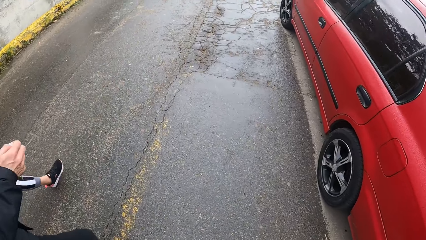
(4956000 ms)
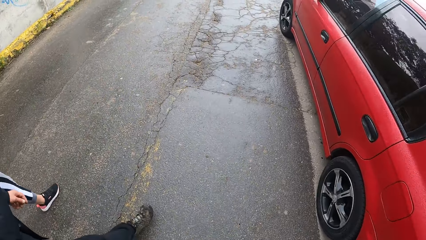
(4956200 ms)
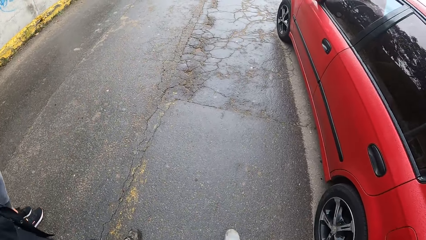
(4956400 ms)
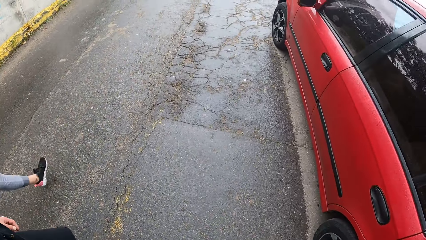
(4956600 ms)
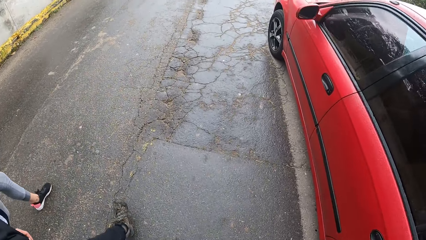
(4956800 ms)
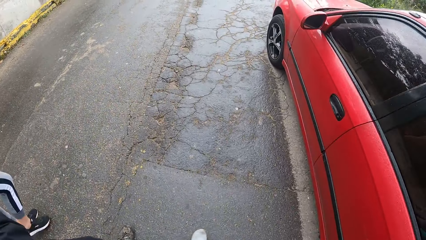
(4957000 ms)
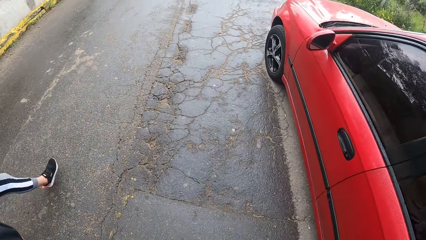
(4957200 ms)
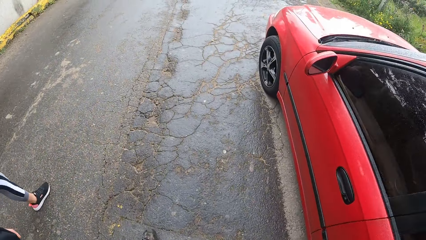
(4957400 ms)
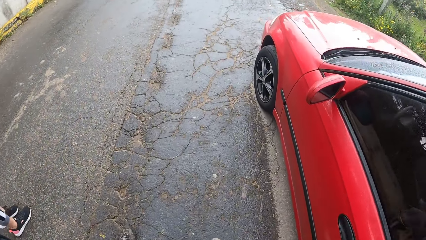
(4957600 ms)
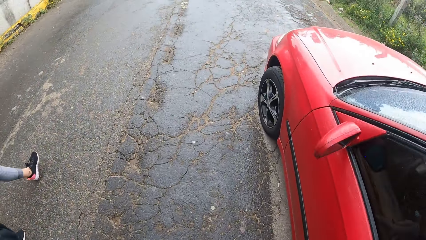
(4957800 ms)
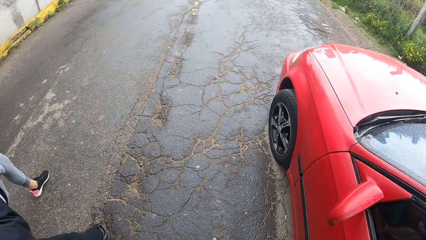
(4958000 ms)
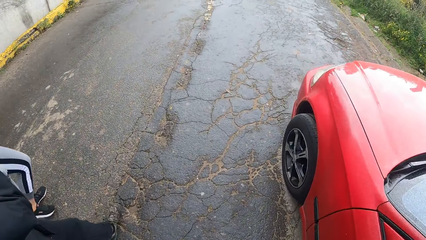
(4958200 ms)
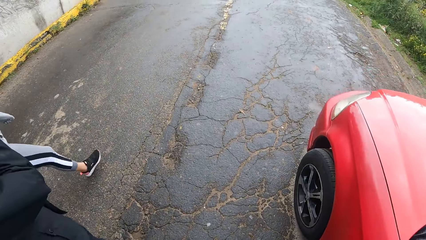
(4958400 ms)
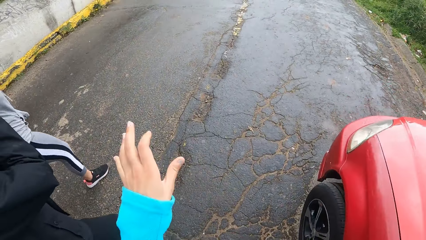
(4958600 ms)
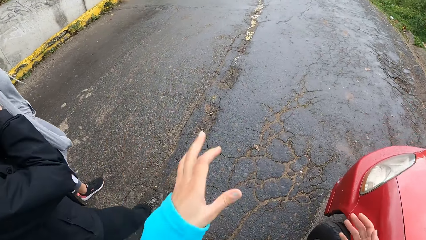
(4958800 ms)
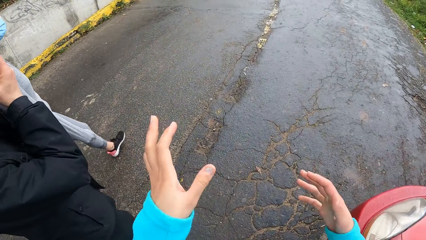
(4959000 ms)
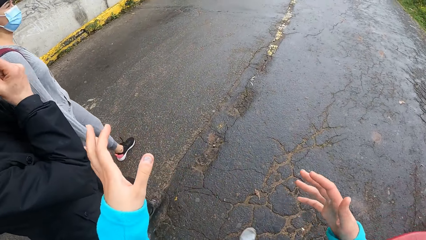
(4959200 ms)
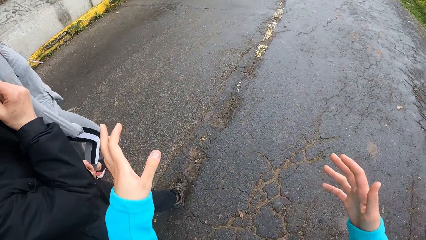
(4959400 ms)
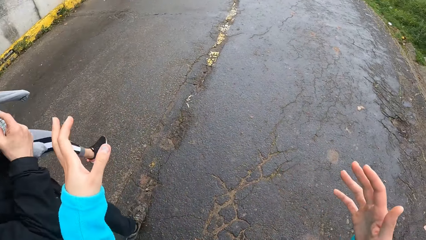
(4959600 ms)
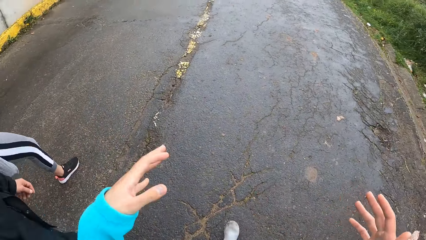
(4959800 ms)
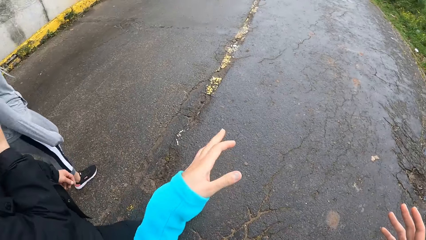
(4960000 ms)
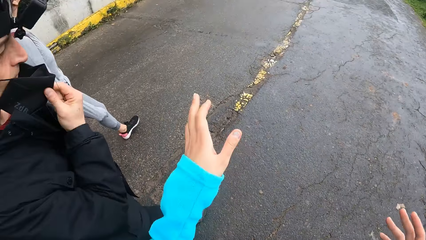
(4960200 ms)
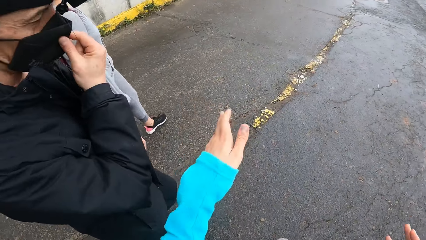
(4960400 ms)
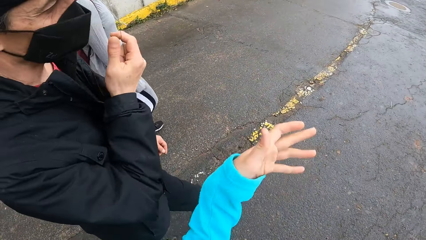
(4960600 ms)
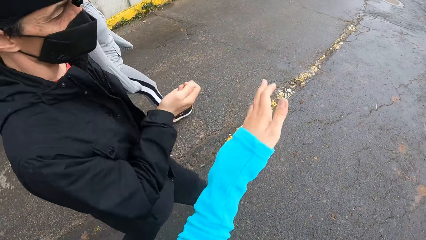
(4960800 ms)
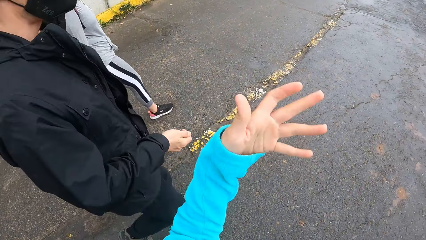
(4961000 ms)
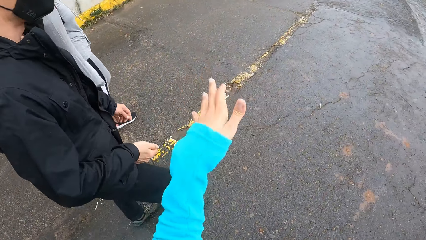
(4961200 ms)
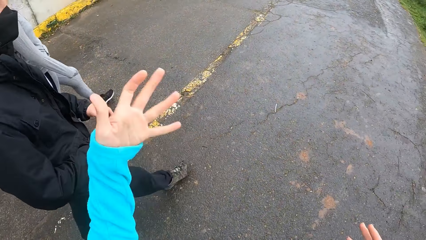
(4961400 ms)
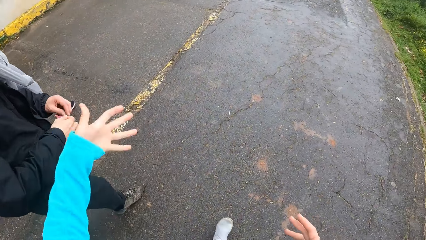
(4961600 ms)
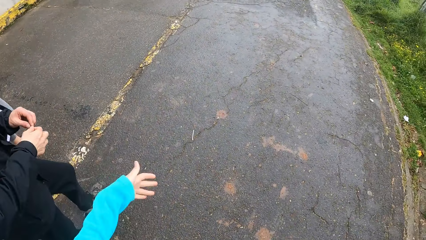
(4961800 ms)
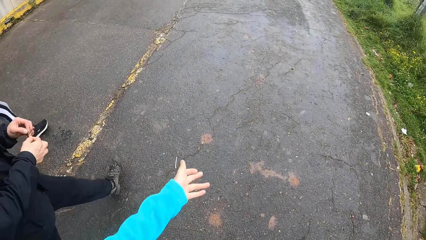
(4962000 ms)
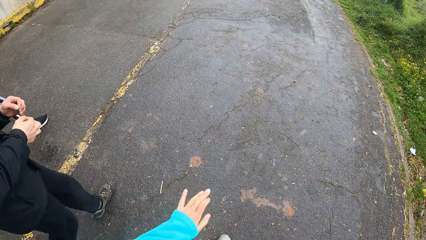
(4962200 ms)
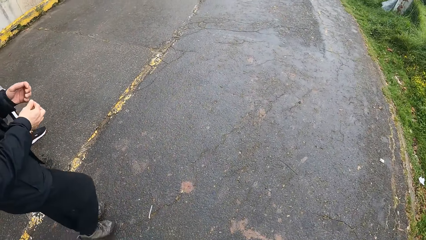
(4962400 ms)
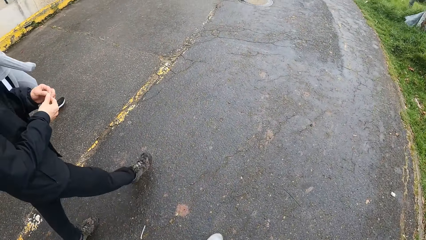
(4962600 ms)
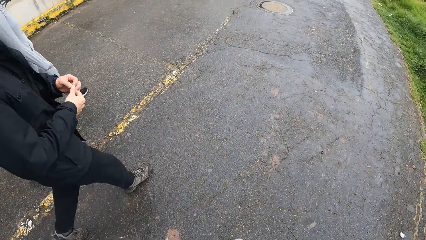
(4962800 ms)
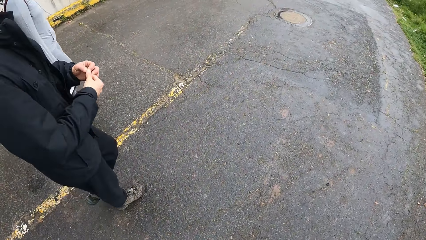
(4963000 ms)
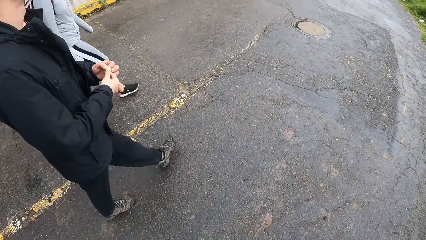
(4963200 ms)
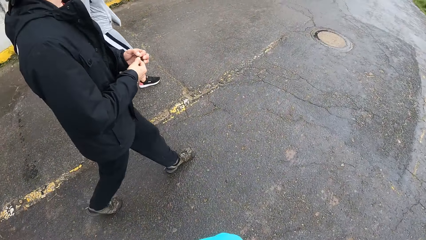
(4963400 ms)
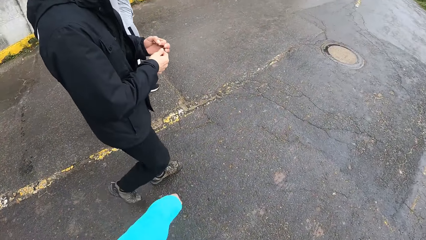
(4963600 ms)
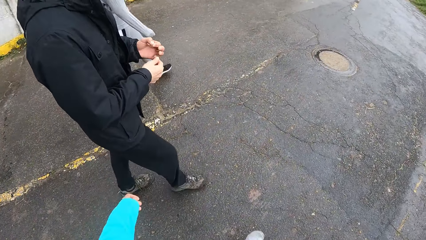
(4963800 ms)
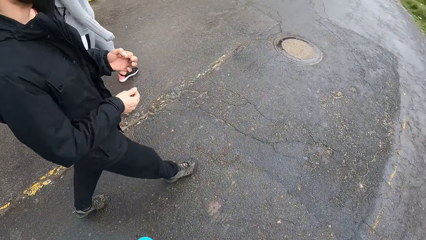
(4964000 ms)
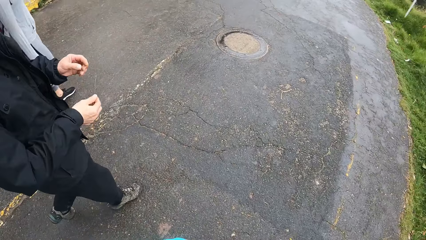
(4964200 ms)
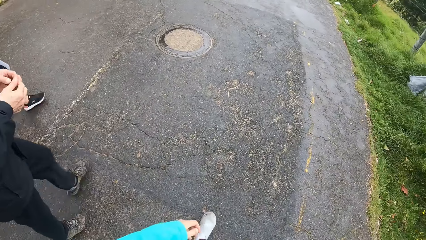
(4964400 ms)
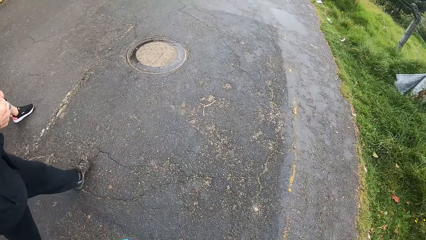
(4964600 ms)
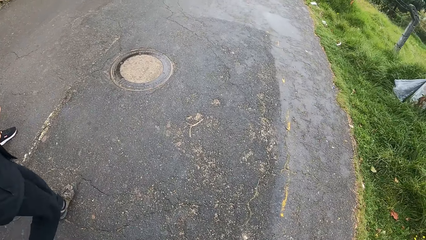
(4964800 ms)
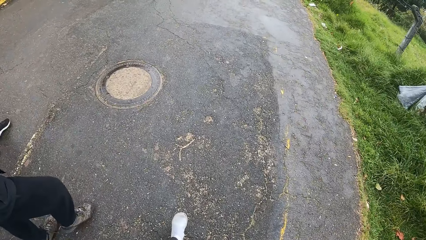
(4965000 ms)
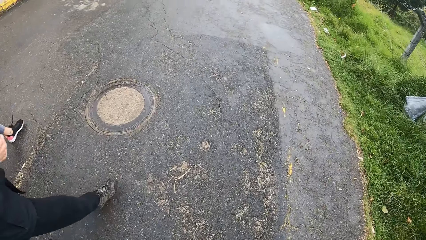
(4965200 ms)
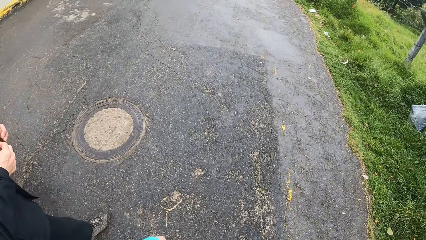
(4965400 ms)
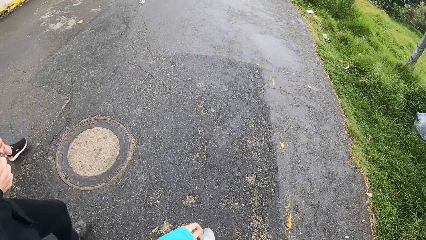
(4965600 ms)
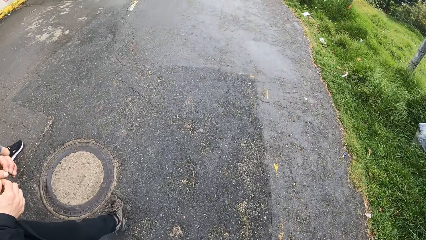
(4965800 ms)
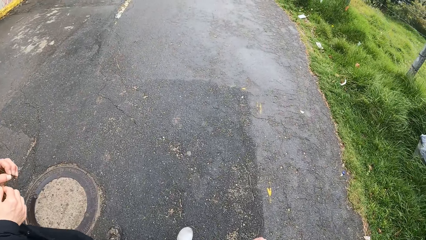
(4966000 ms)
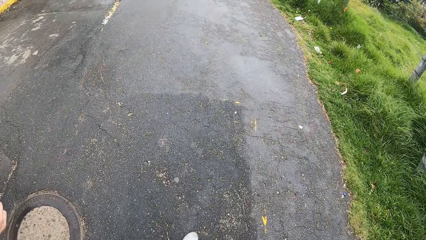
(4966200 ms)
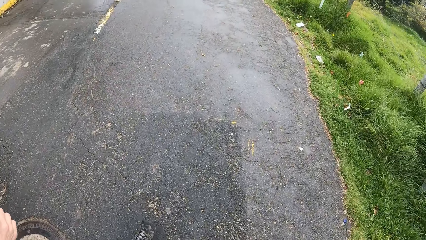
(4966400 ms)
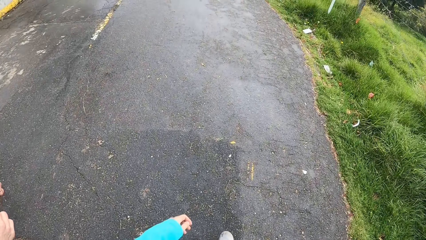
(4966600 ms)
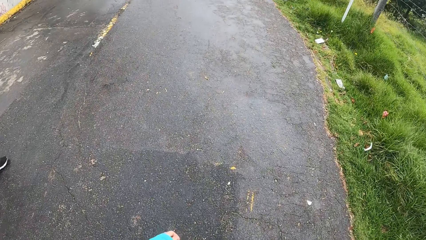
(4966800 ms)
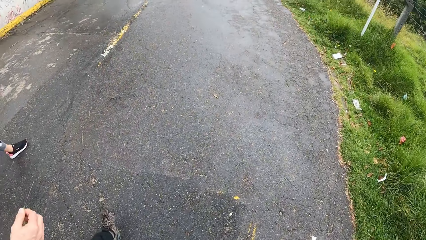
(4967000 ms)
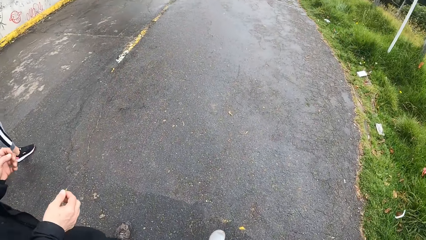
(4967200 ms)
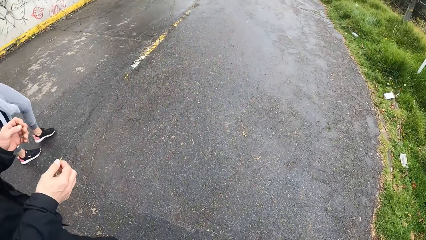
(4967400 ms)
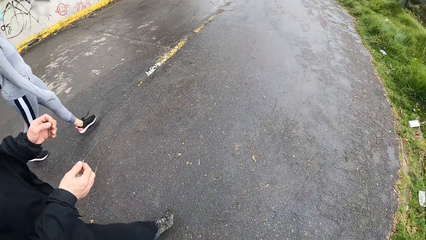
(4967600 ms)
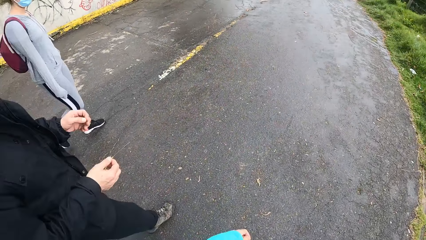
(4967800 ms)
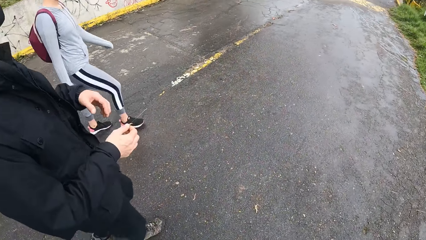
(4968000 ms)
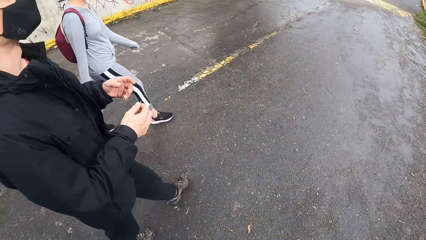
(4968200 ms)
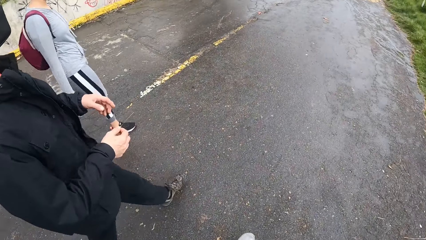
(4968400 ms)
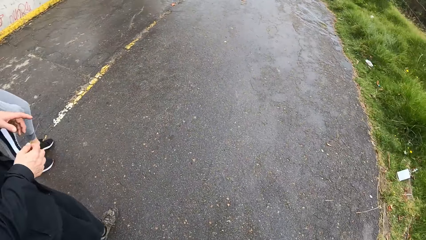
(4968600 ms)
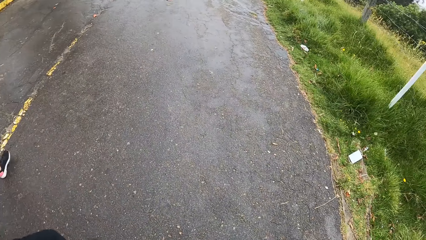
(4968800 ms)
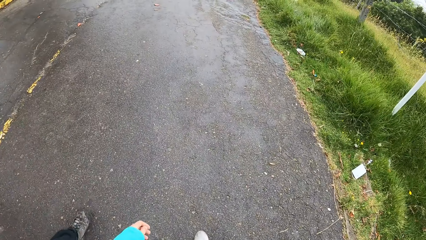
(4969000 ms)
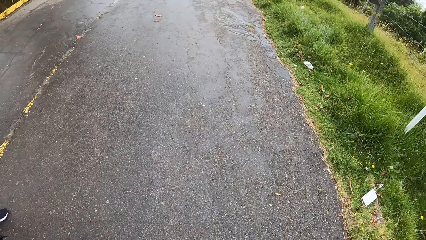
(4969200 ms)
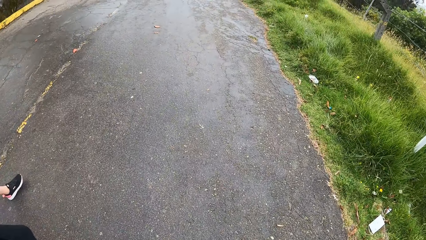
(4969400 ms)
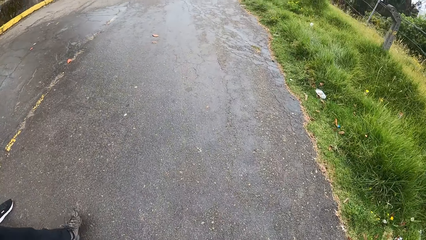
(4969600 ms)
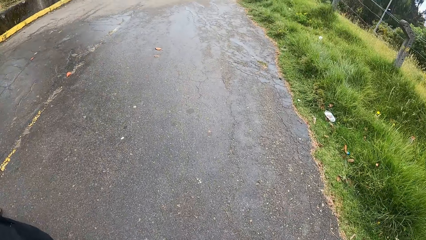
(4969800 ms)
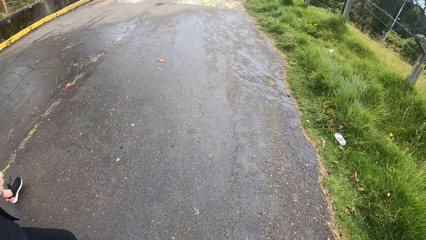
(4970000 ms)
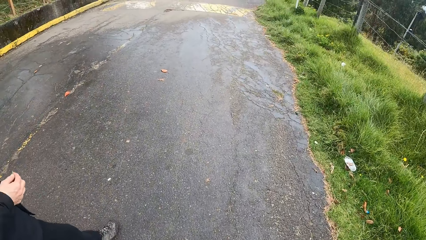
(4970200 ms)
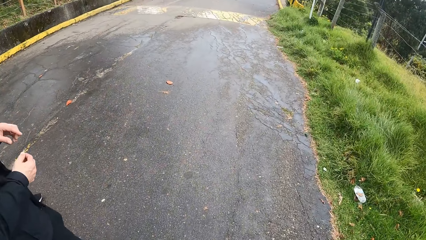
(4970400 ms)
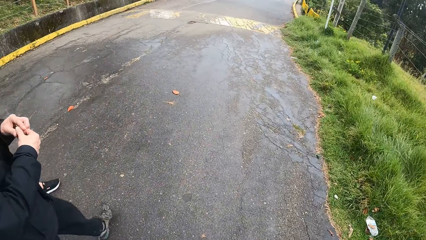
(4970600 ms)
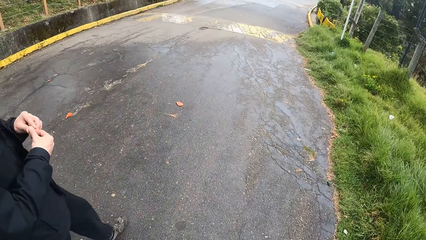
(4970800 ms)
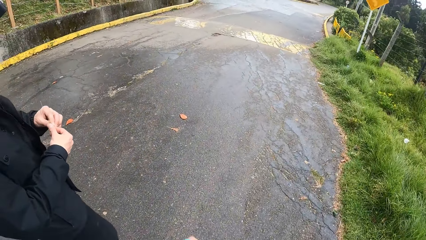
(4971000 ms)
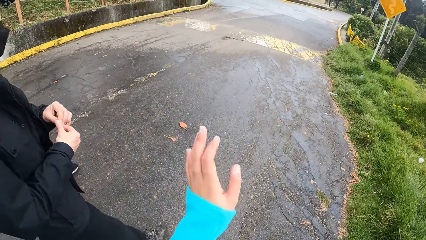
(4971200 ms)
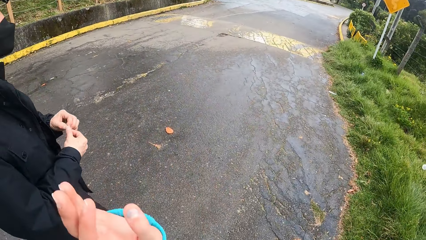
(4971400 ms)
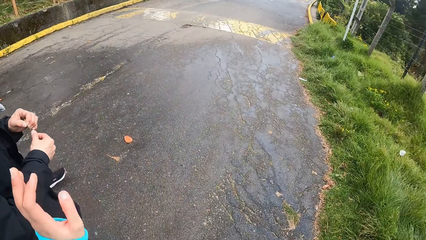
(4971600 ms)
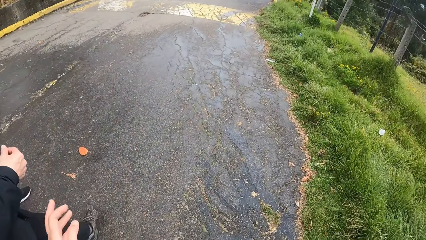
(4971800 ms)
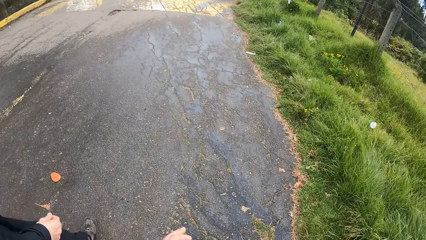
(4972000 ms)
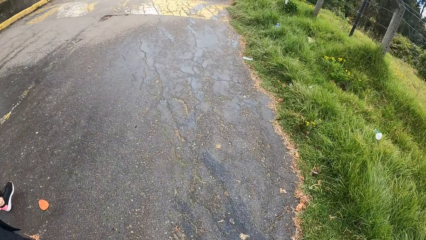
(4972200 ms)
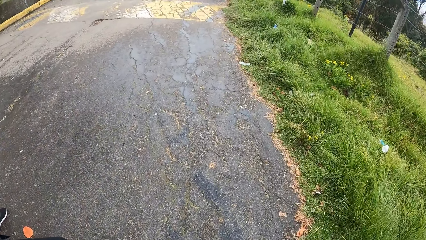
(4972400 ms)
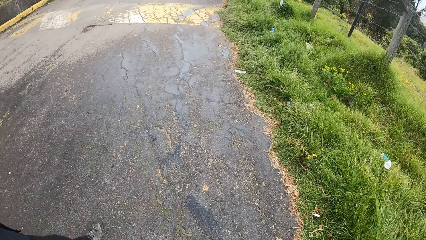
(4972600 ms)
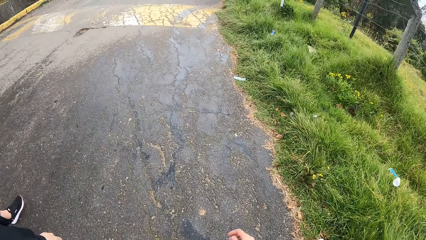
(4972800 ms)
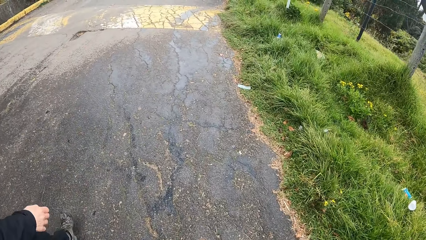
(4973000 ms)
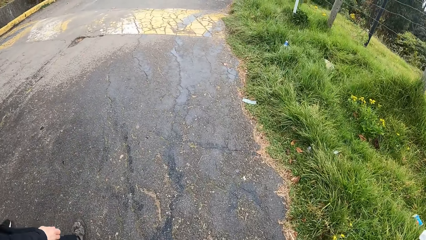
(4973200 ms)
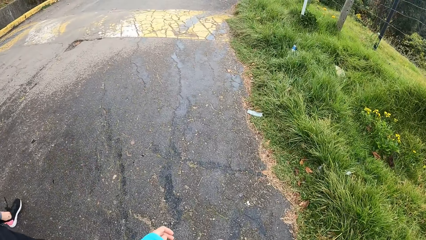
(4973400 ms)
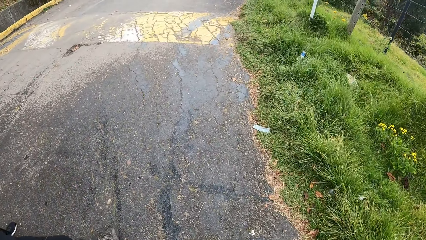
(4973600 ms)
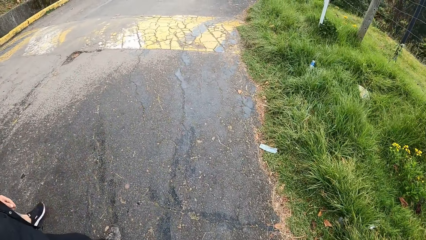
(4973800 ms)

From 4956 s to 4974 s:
The camera wearer looks at a car parked alongside. They gesticulate with both hands. They walk along a road. They look at a woman. They look at bushes alongside a road. They converse with a man.
